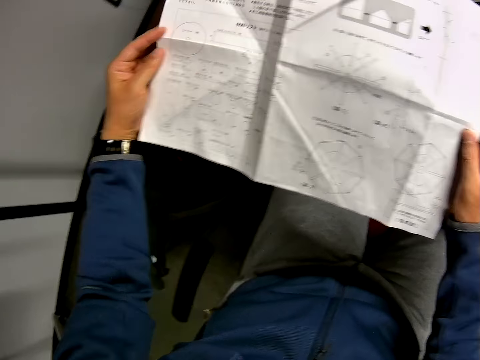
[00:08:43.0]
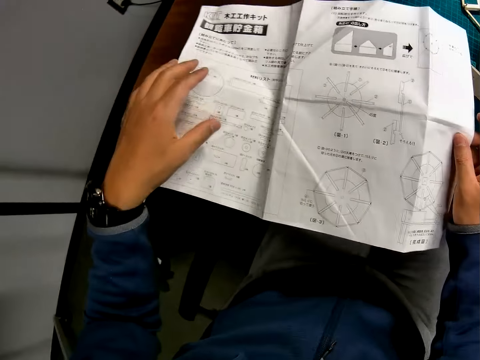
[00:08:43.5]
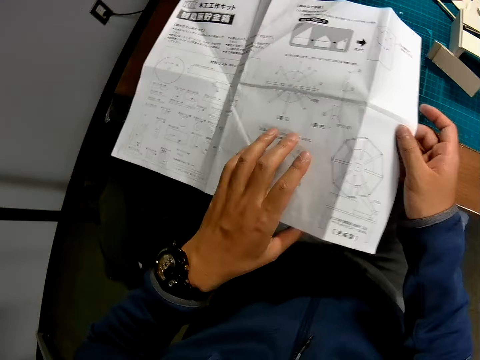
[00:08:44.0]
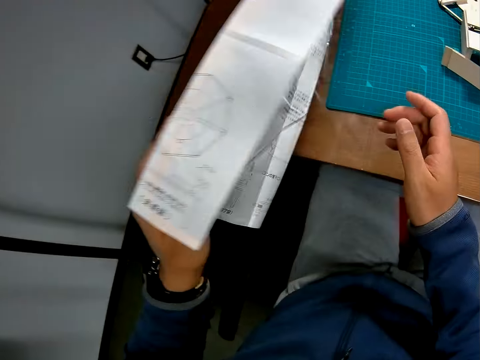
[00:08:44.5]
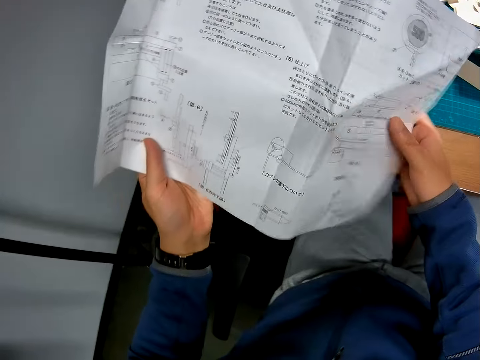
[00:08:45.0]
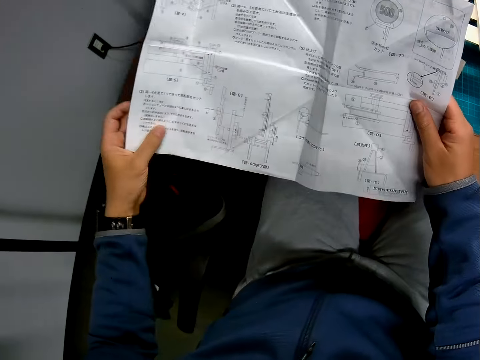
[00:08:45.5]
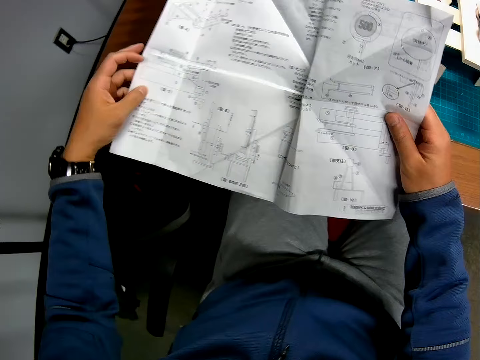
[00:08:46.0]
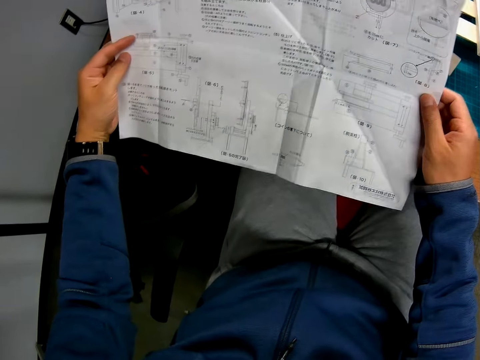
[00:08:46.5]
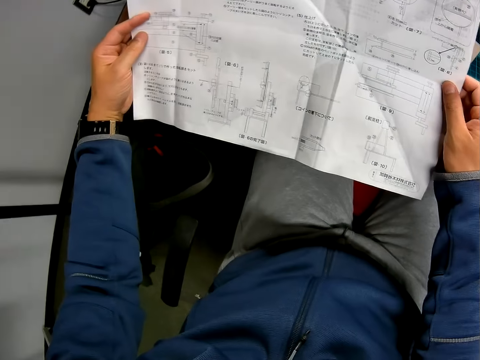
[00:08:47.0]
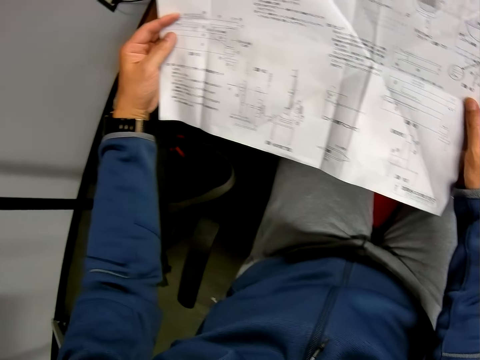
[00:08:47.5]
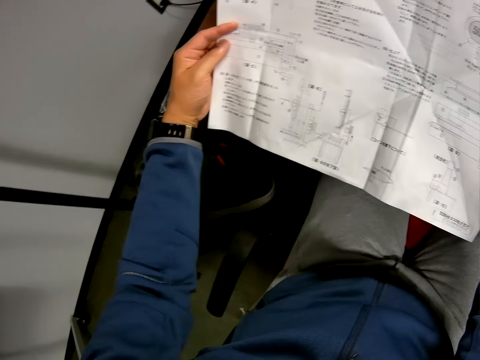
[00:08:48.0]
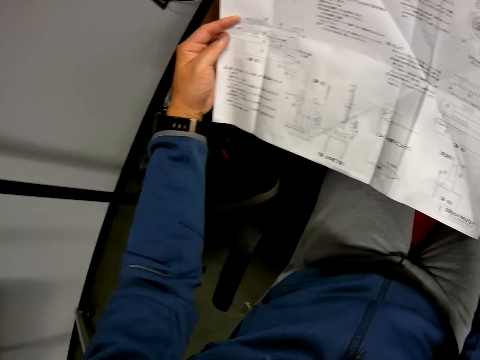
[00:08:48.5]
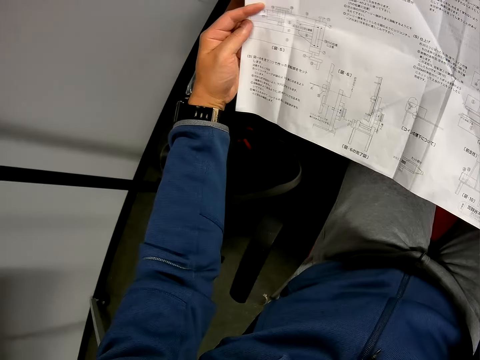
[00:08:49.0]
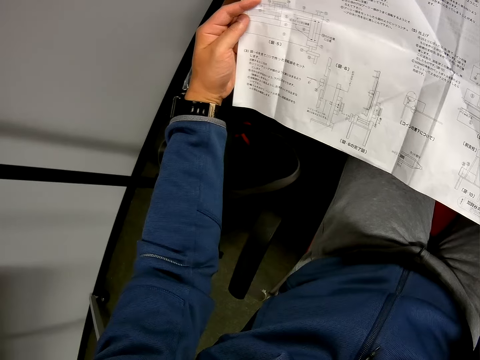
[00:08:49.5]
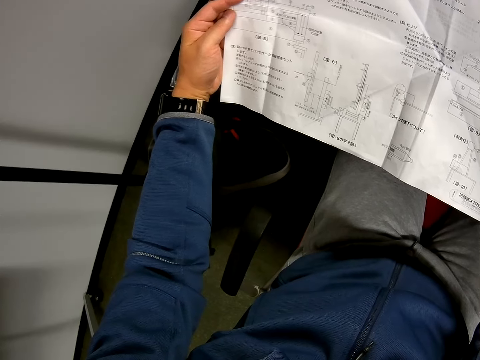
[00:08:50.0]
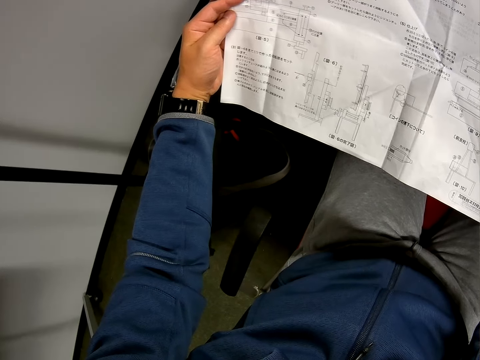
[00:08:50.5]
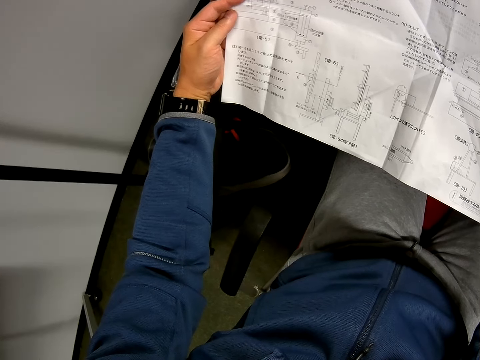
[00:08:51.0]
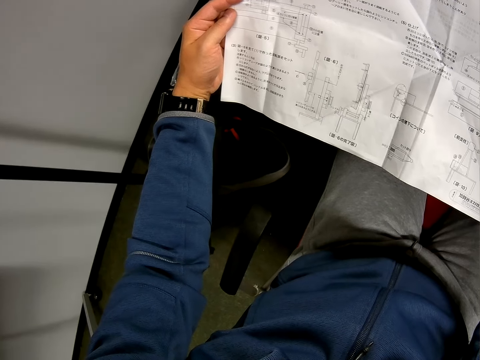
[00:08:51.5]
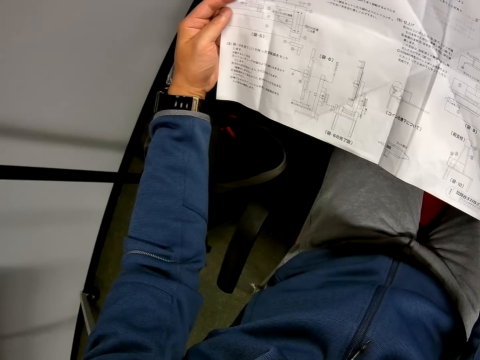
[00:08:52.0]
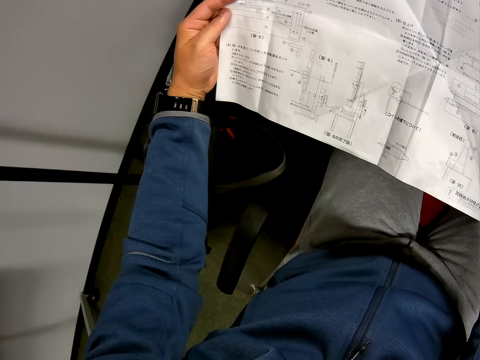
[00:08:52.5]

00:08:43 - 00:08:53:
The camera wearer turns the paper manual over. They look at the paper manual.

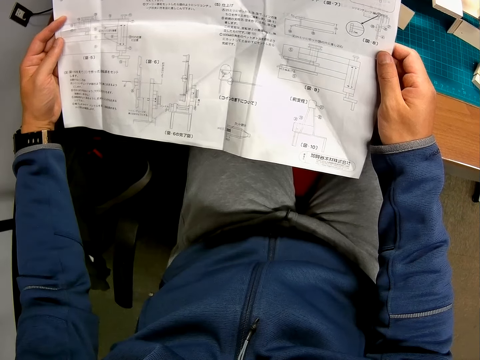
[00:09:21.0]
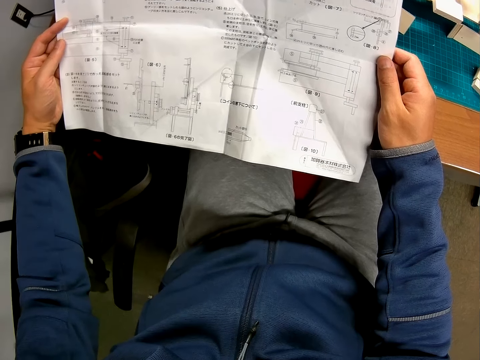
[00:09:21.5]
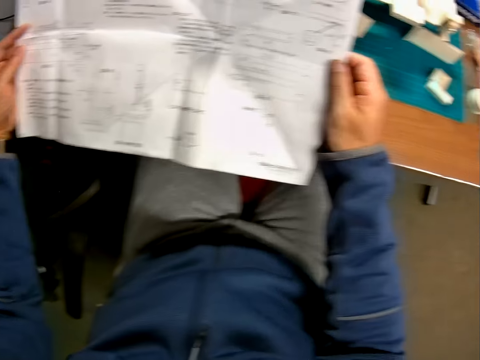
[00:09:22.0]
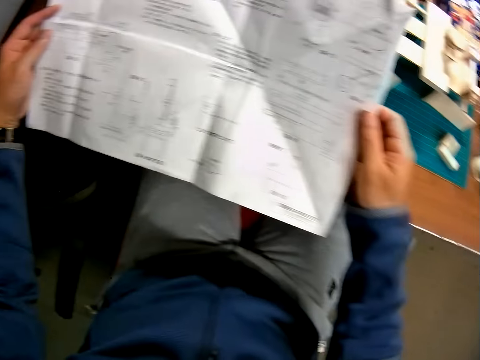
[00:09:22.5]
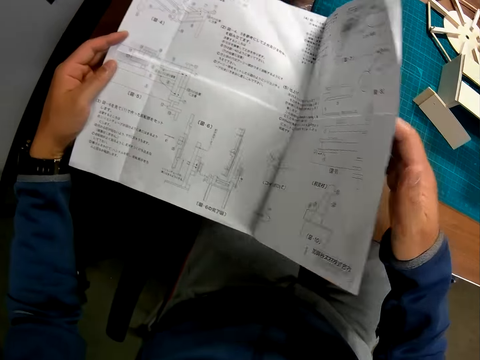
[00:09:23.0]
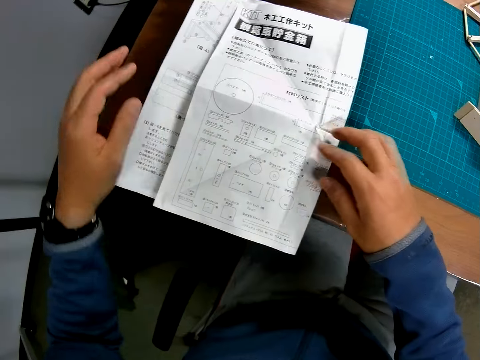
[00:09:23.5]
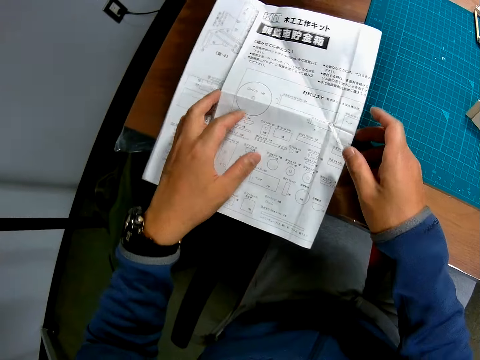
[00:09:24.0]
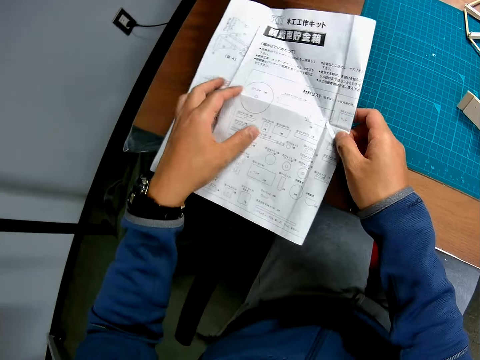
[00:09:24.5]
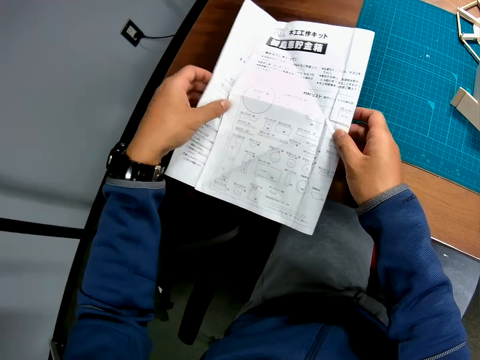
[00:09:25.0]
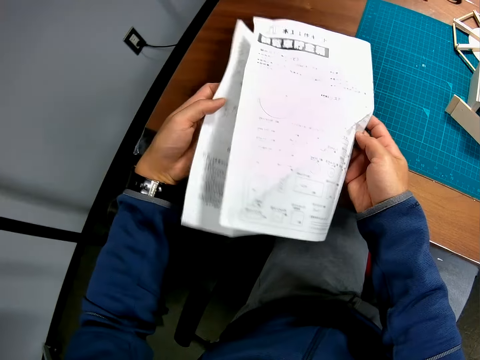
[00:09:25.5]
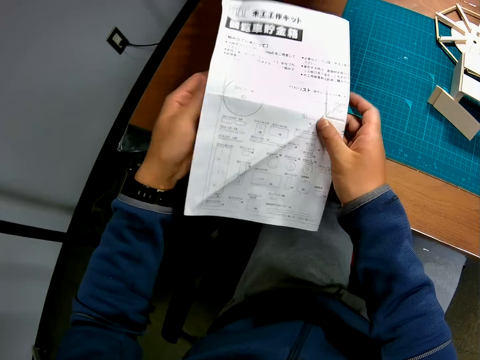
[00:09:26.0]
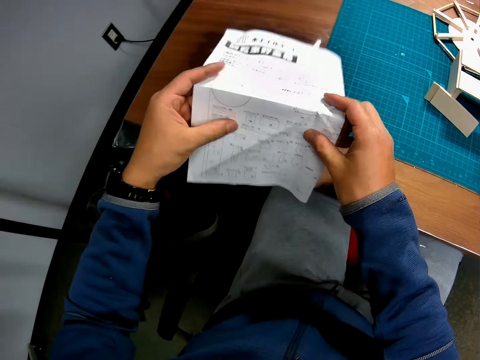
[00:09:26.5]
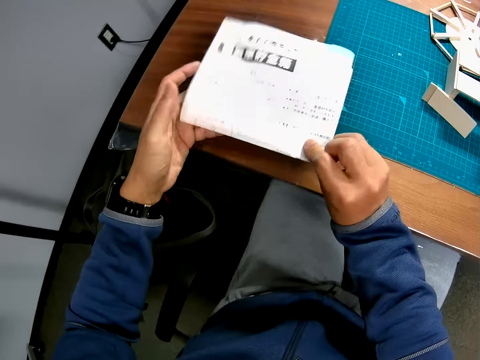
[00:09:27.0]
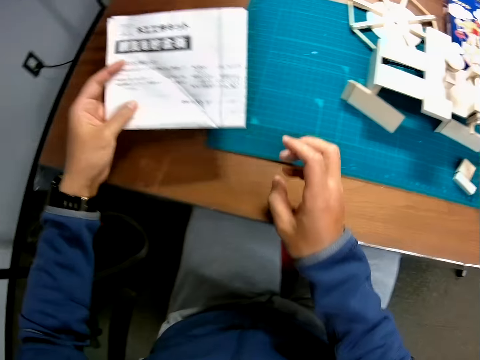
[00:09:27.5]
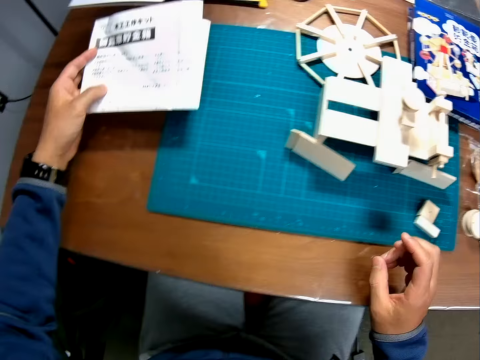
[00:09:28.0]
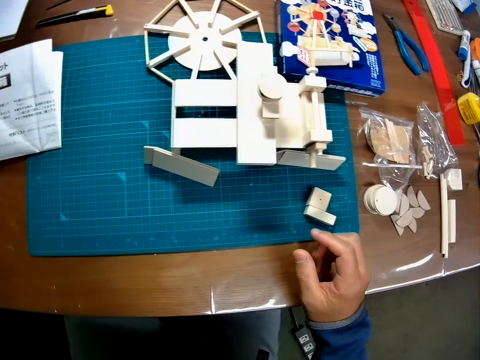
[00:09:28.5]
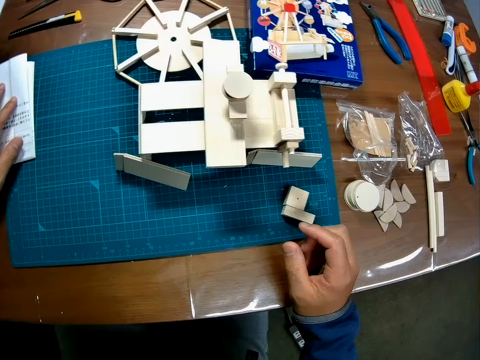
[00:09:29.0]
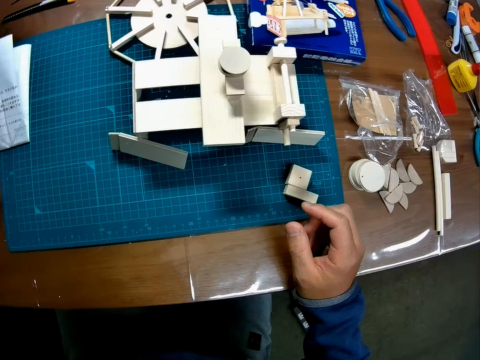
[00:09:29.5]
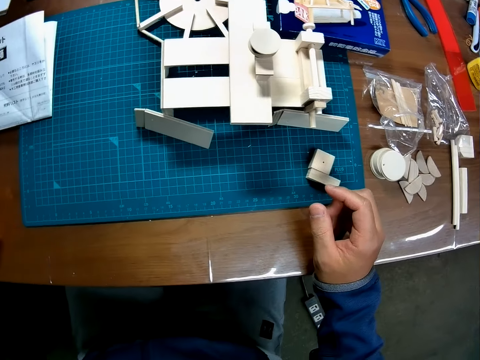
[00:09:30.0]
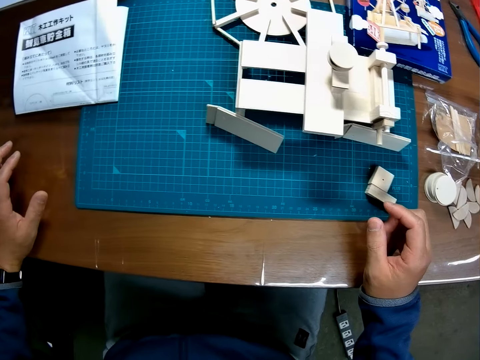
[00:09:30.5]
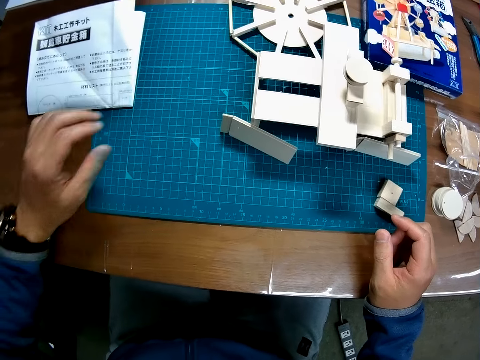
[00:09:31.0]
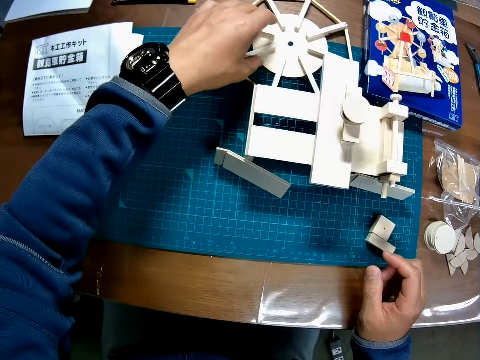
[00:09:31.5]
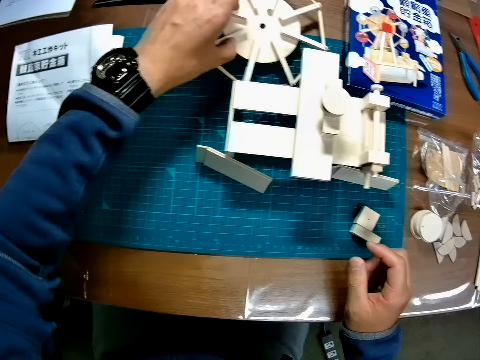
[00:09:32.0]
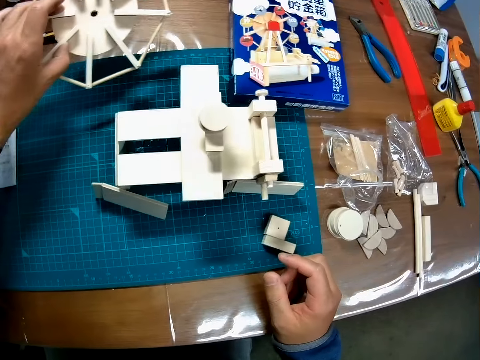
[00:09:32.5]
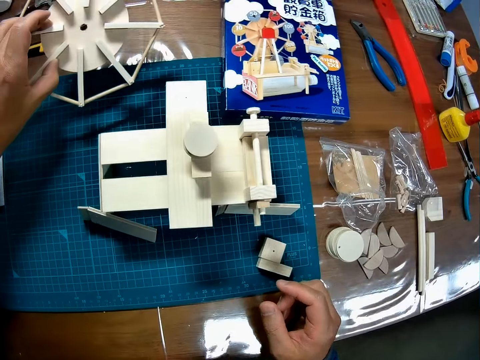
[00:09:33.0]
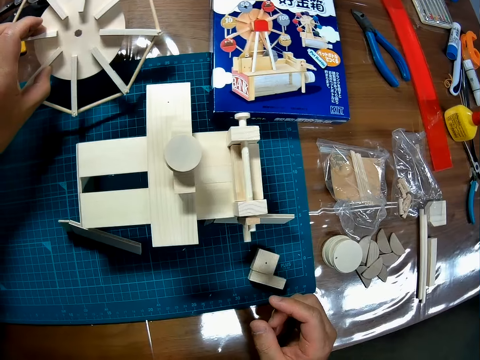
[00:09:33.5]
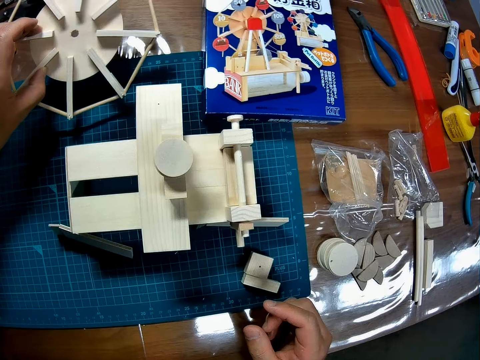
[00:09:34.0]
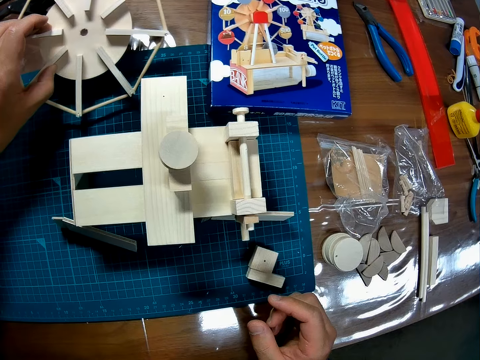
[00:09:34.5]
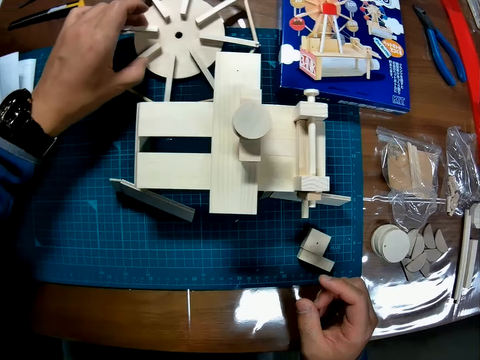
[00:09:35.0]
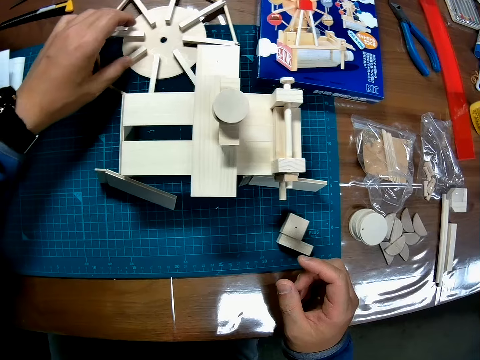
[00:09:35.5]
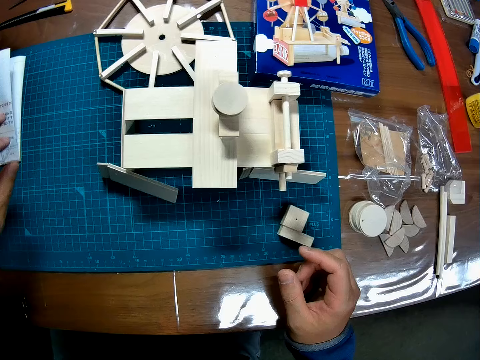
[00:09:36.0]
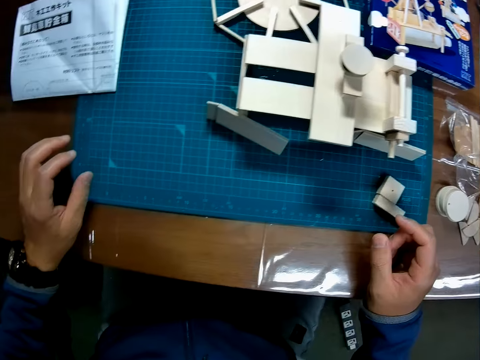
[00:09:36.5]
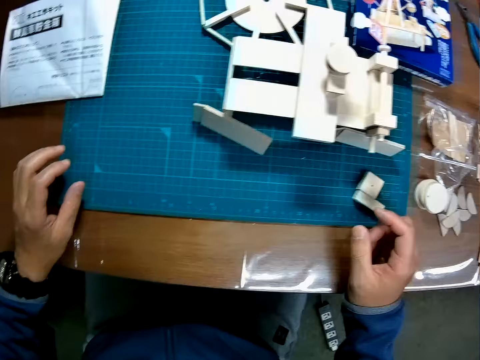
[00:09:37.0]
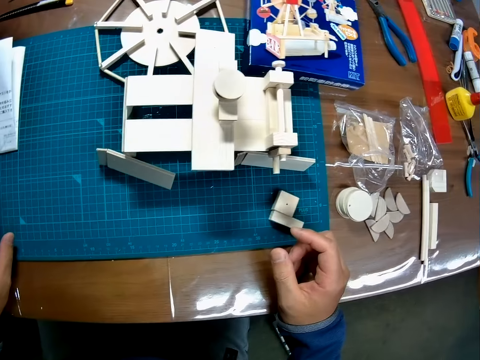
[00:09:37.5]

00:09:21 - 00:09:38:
The camera wearer folds the piece of paper or manual paper with both hands. He closes the manual paper. He holds the manual paper. He drops the piece of paper on a table with his left hand. He removes his hand from the manual paper. He puts his hands on the table. He changes the position of a wooden puzzle piece on the table with his left hand. He picks up the wooden craft from the cutting mat. He stares at the wooden craft. He puts the wooden craft on the cutting mat. He puts his hand on the table.
